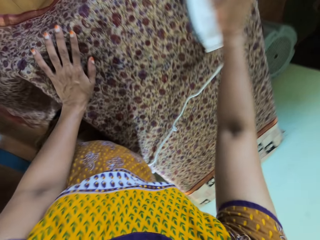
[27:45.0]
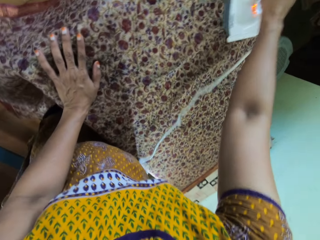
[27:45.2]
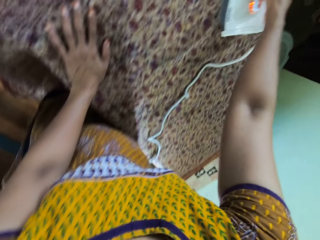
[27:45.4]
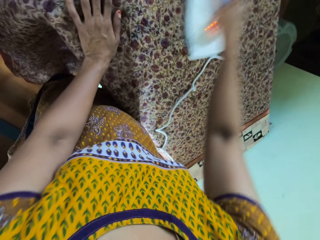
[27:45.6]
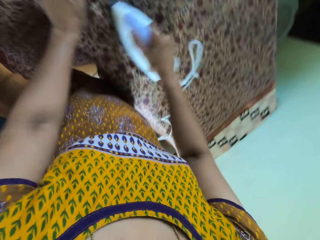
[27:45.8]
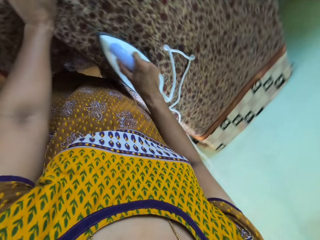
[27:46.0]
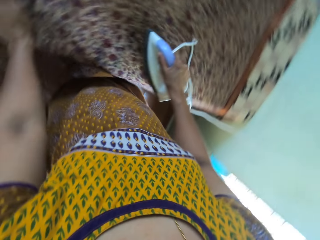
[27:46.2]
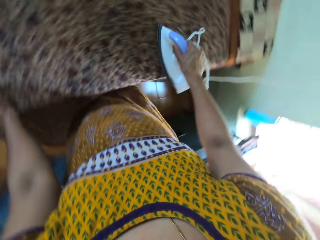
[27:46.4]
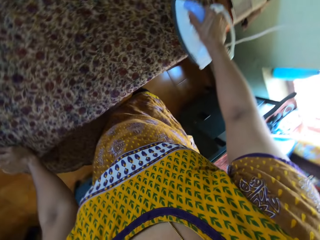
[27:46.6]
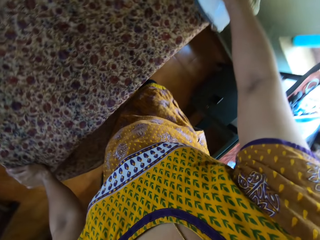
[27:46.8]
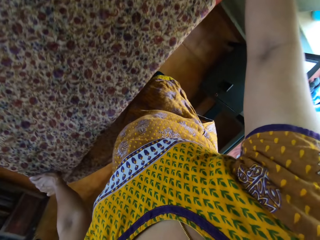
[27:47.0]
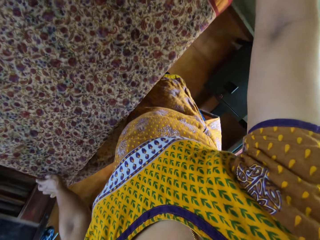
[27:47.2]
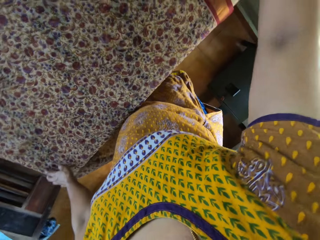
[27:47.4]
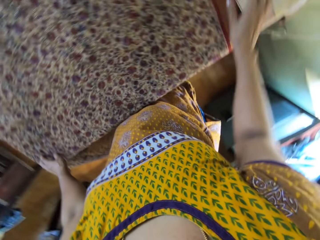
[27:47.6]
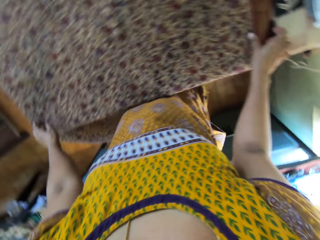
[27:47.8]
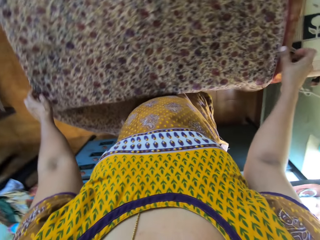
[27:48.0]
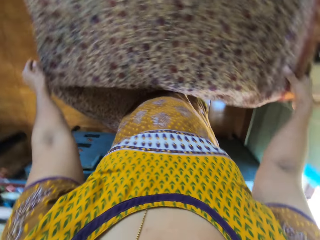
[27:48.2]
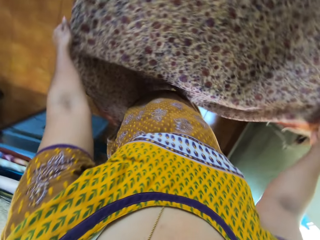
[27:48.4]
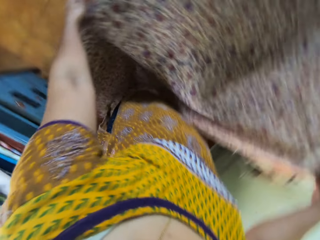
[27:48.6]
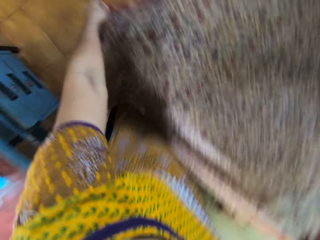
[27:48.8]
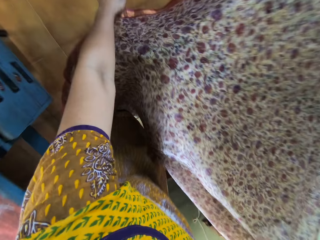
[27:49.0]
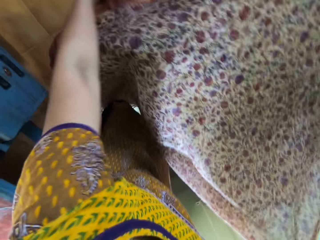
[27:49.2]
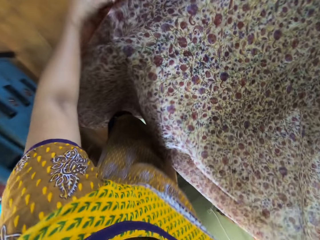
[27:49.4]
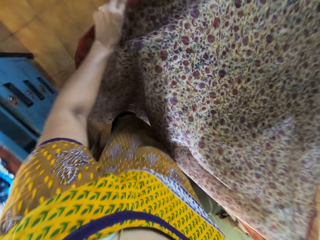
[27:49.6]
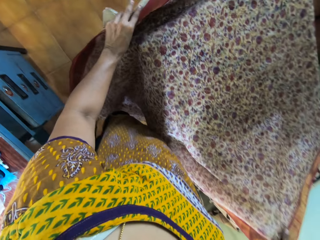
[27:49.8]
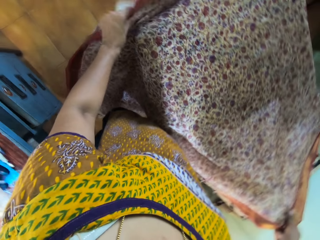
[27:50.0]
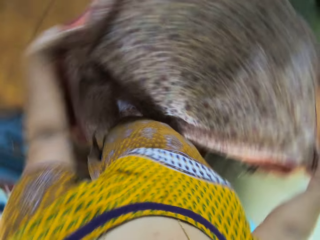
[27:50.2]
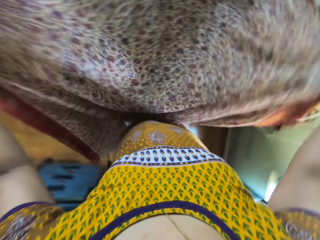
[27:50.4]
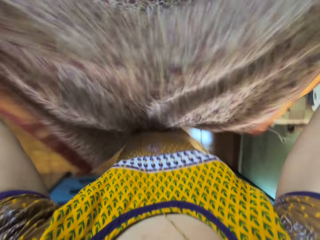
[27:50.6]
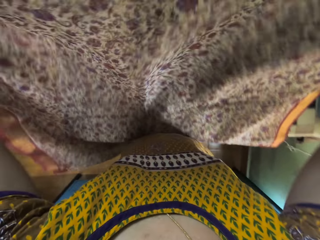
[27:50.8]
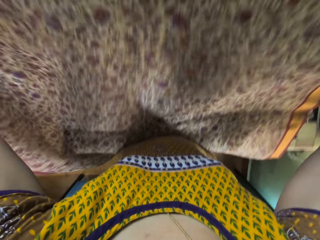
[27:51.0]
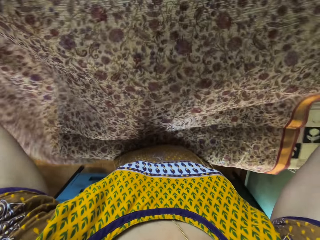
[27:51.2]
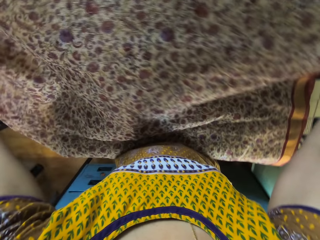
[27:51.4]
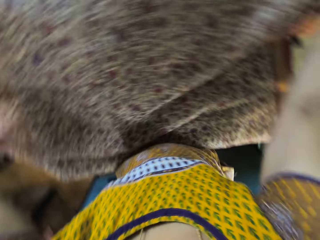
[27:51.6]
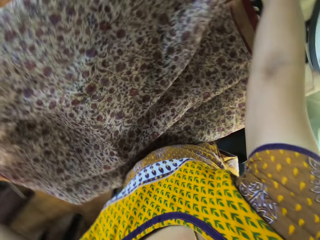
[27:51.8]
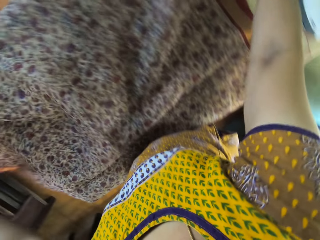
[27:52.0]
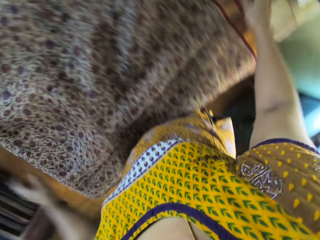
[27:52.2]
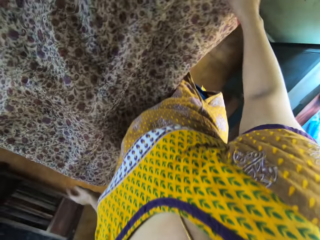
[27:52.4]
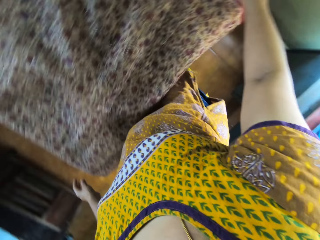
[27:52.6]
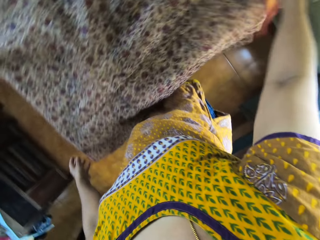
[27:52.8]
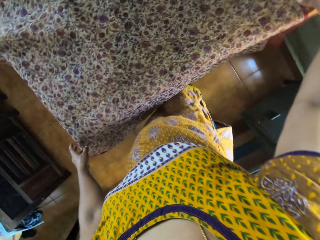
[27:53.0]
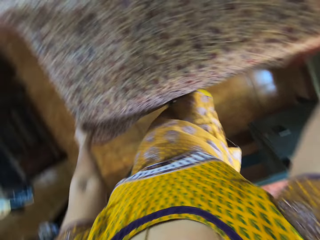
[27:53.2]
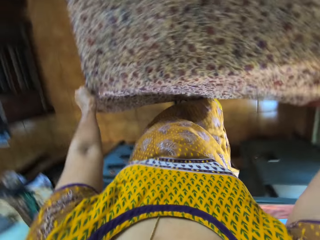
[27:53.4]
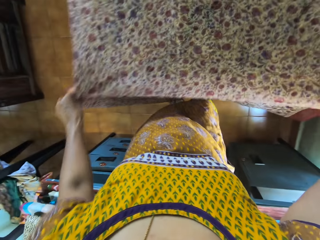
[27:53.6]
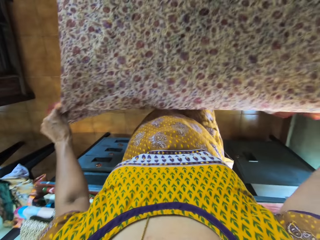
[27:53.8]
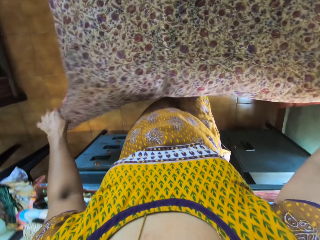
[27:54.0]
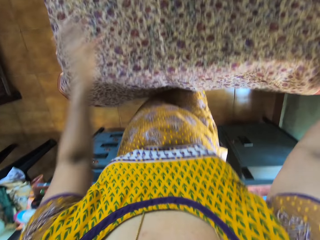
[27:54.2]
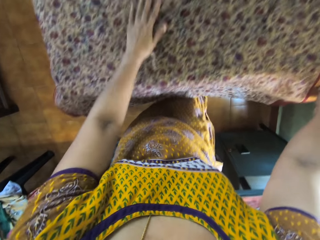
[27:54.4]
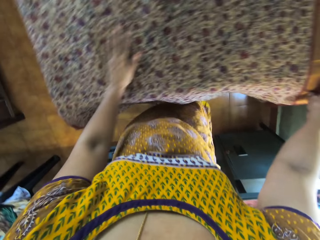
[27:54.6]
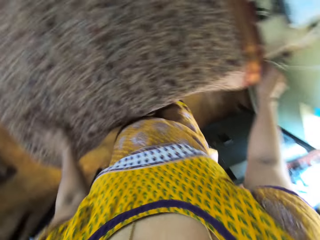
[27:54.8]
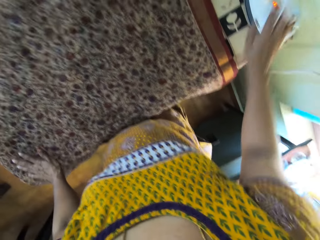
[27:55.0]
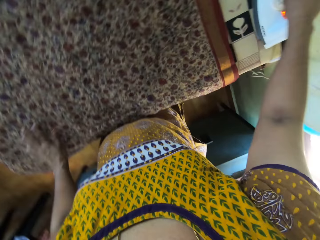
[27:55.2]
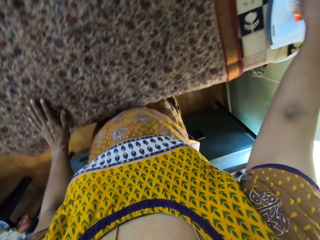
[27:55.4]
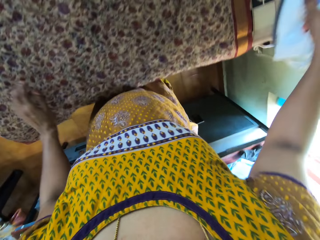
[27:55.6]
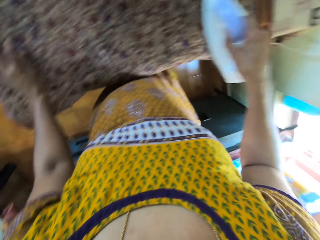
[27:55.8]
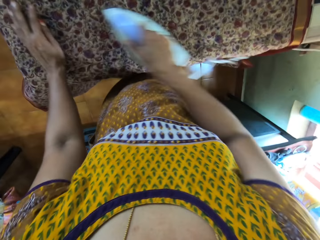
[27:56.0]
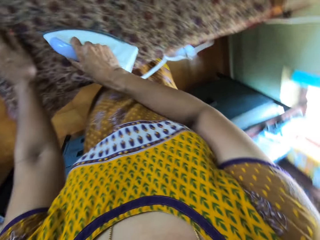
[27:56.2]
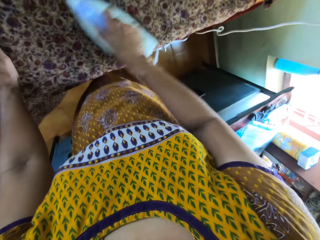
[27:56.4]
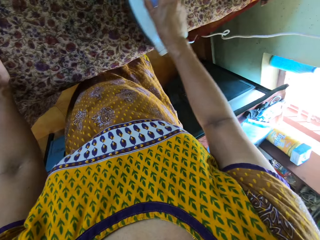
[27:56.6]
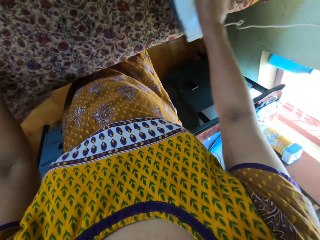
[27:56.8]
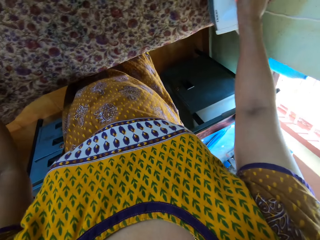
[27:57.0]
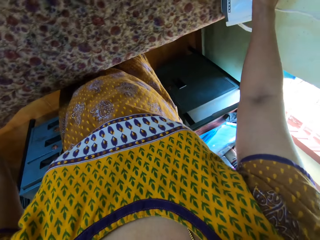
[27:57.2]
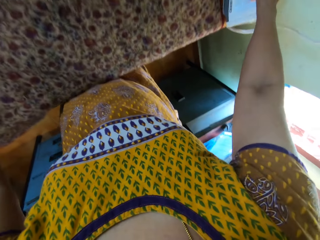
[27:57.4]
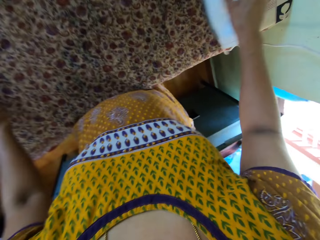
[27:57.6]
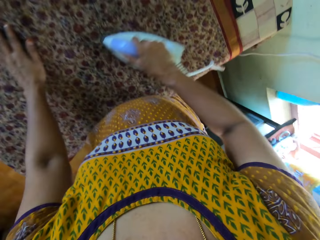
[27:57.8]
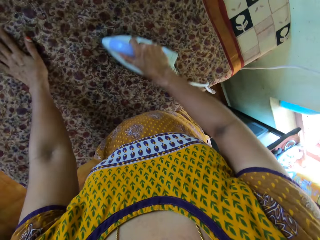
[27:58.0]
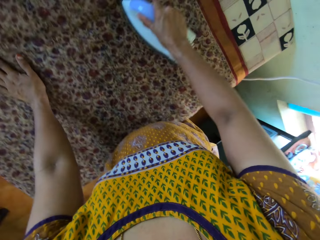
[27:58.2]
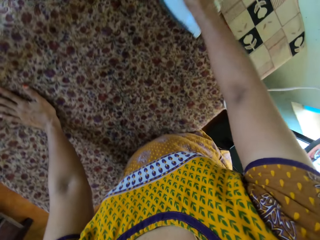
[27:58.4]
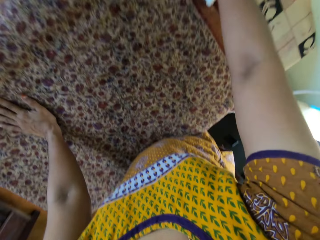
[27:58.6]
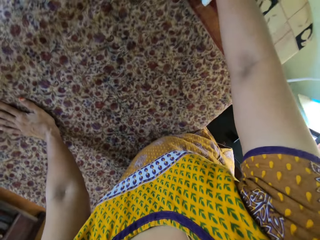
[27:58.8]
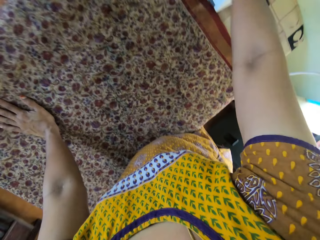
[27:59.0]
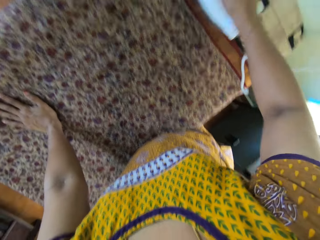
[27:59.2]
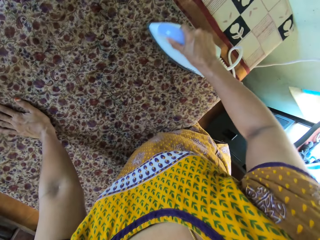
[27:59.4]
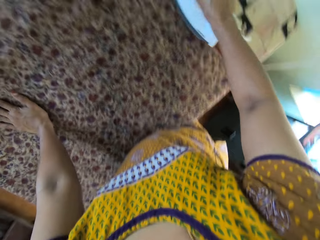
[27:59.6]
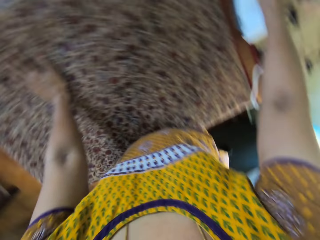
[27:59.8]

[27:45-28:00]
The camera wearer holds the cloth on the table in her hands. She lifts the cloth on the table. She adjusts the cloth on the table with her hands. She puts the cloth on the table. She holds the cloth on the table with her hands. She adjusts the cloth on the table with her hands. She places her left hand on the cloth on the table. She picks up the electric iron with her right hand from the table. She irons the cloth on the table with the electric iron in her right hand.

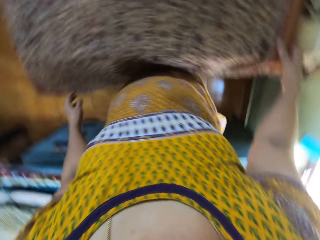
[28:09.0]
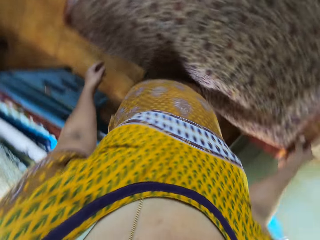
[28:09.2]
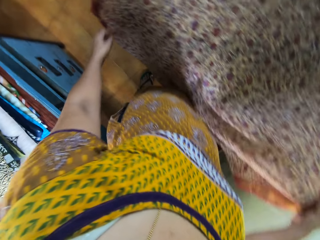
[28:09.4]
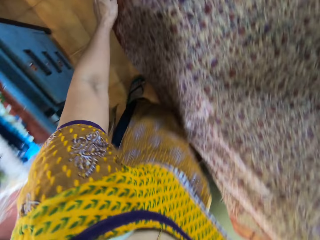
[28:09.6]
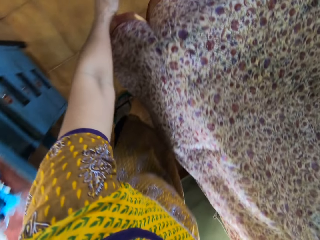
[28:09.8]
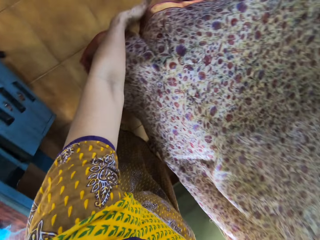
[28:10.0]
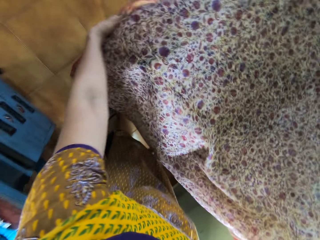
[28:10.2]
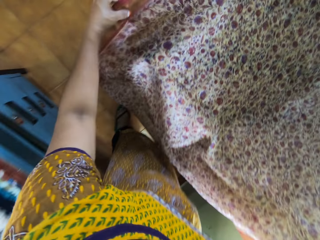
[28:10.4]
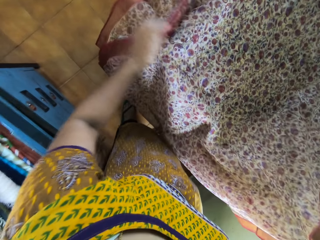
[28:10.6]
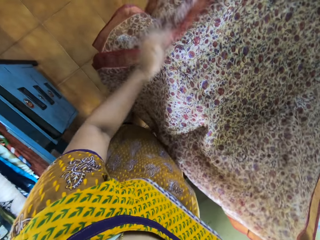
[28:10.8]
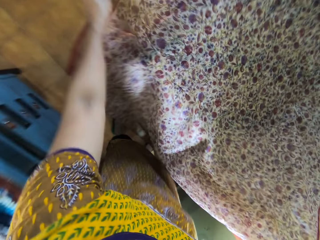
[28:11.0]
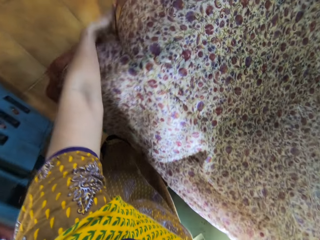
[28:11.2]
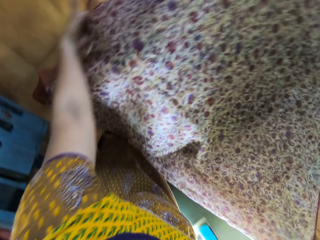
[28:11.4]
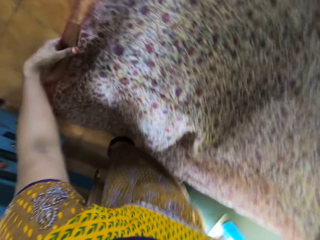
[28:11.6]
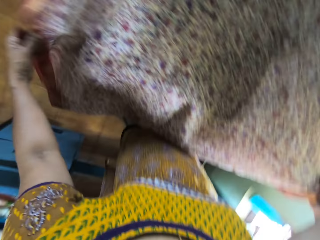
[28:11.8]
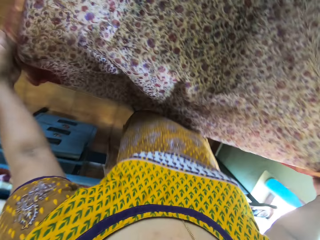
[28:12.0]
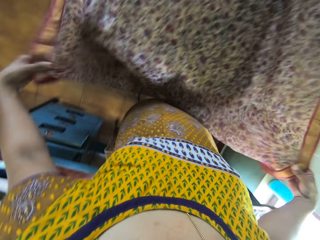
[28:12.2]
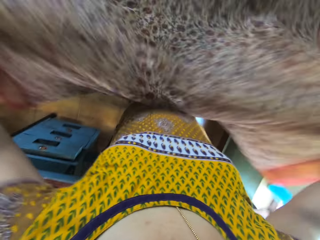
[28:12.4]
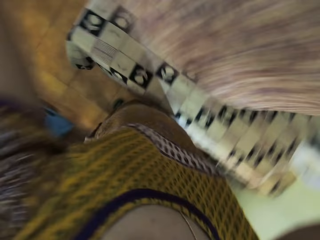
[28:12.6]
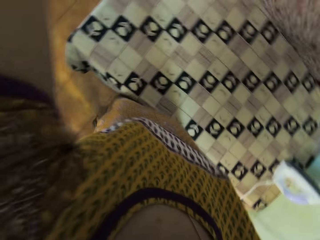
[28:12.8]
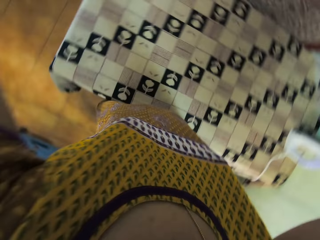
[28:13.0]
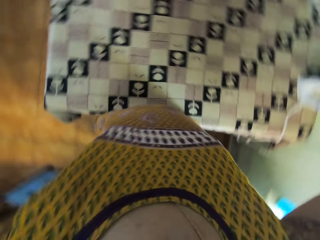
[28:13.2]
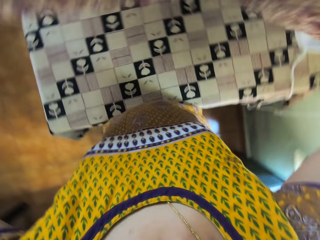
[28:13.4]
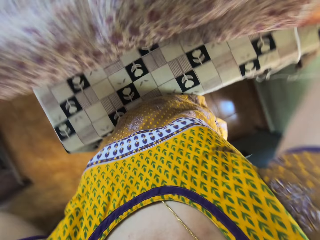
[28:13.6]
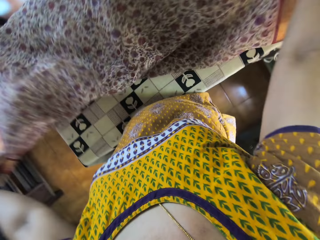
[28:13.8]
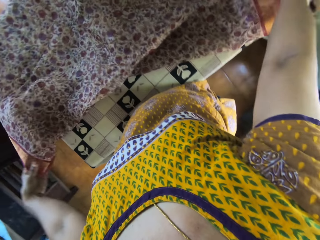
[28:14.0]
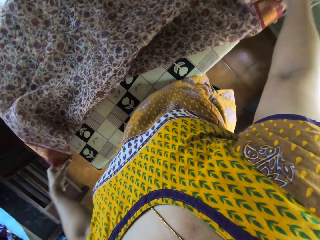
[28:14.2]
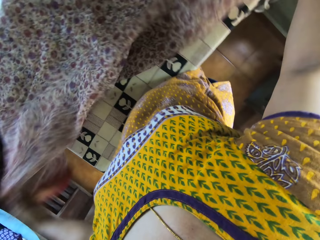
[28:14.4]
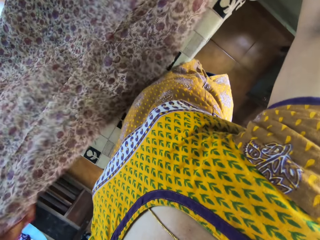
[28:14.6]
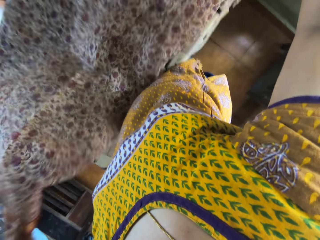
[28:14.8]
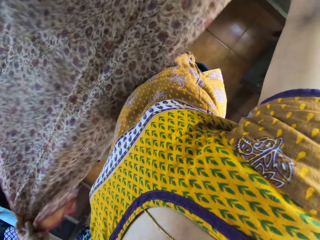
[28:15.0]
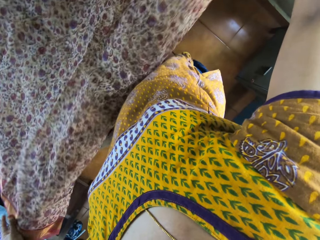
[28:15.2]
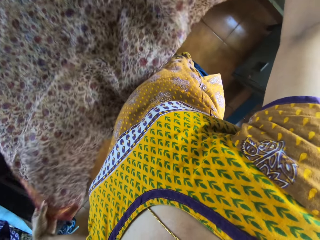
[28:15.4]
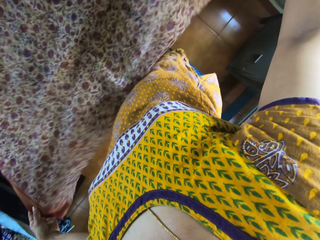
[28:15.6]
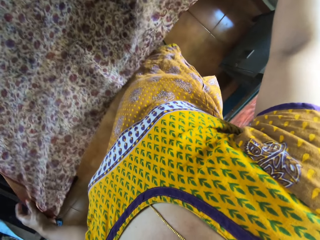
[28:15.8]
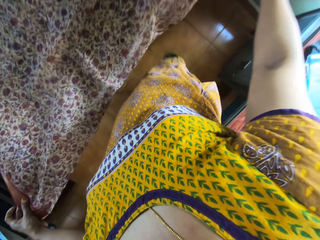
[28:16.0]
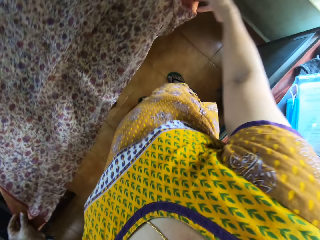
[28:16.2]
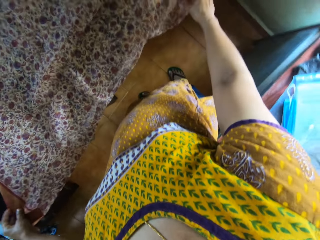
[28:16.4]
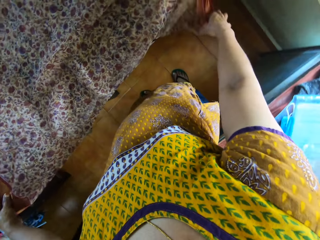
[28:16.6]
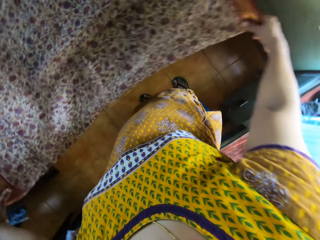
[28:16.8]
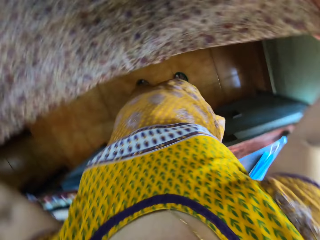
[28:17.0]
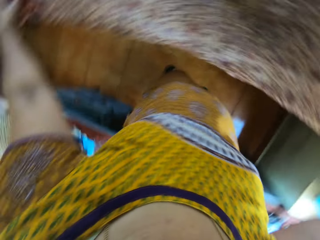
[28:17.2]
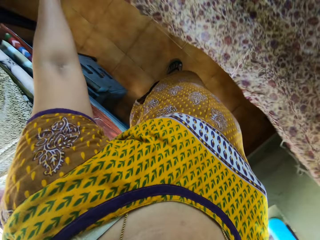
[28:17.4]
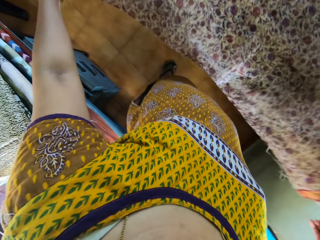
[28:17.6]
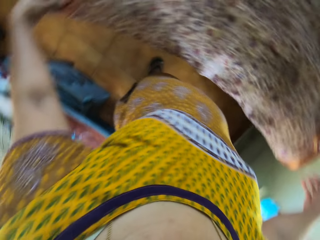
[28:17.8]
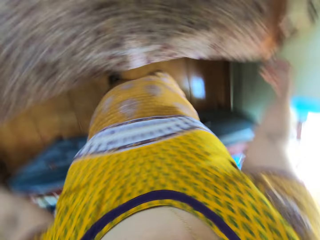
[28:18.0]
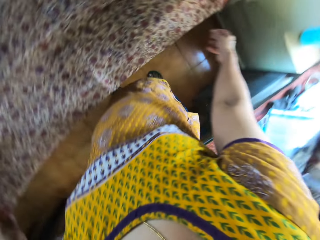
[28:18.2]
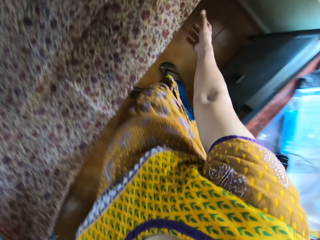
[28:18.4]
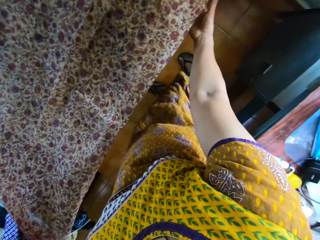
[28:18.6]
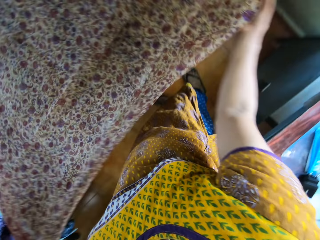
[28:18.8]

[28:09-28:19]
The camera wearer holds the cloth on the table with her right hand. She holds the cloth on the table with her hands. She lifts the cloth on the table with her hands. She drops the cloth in her hands on the table. She adjusts the cloth on the table with her hands. She lifts the cloth on the table.
